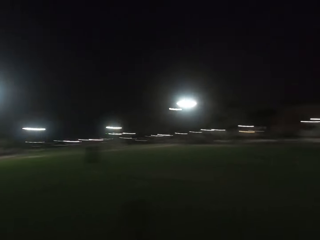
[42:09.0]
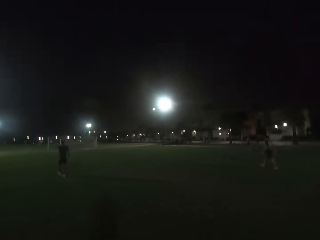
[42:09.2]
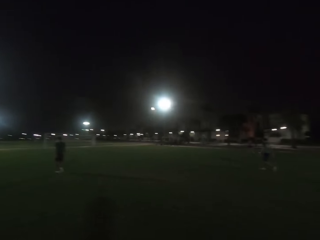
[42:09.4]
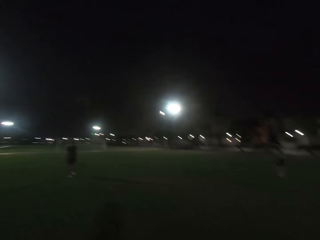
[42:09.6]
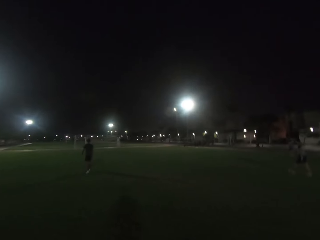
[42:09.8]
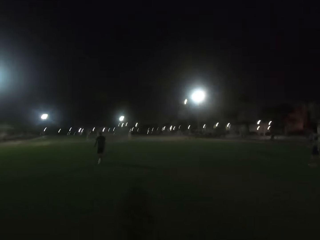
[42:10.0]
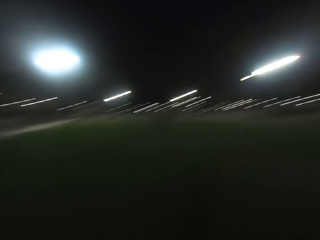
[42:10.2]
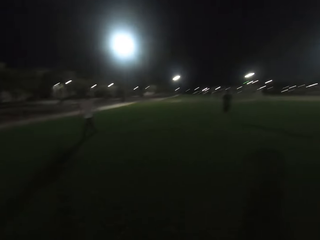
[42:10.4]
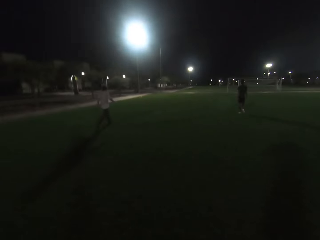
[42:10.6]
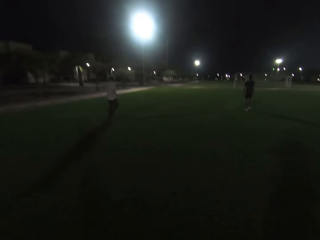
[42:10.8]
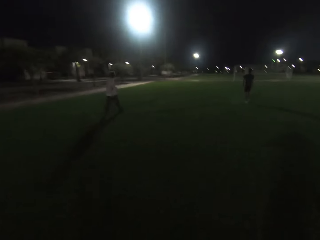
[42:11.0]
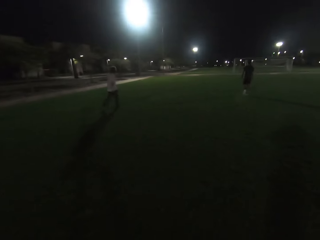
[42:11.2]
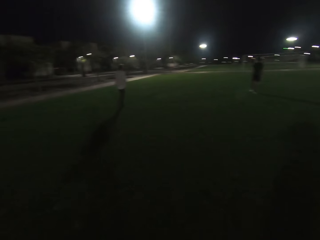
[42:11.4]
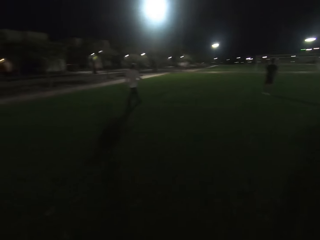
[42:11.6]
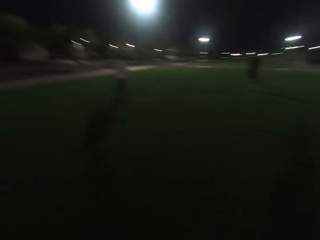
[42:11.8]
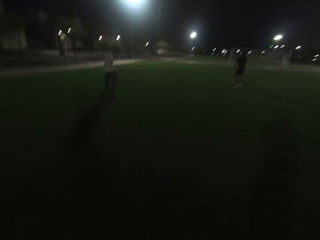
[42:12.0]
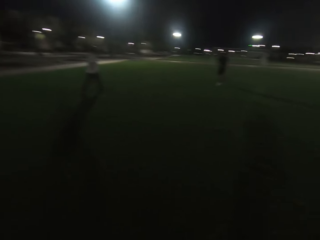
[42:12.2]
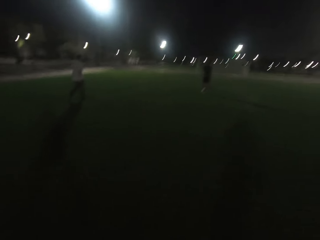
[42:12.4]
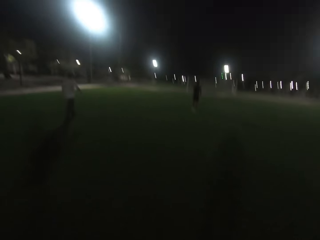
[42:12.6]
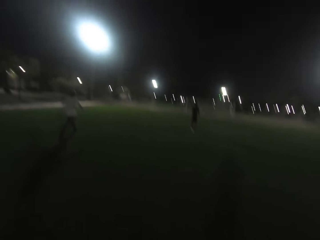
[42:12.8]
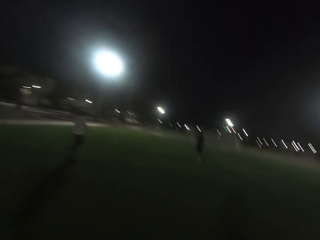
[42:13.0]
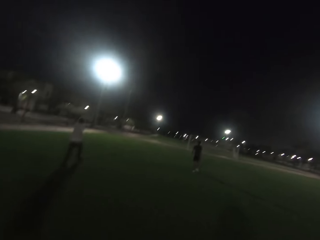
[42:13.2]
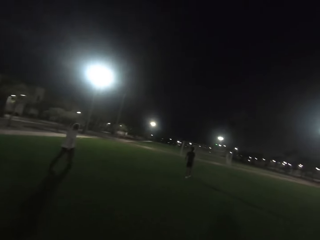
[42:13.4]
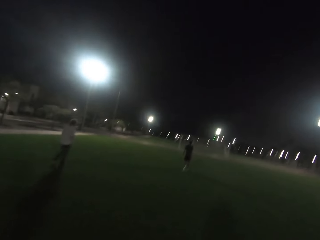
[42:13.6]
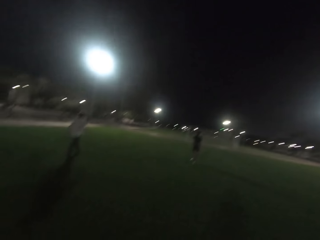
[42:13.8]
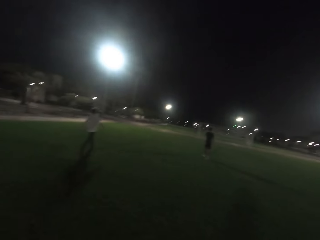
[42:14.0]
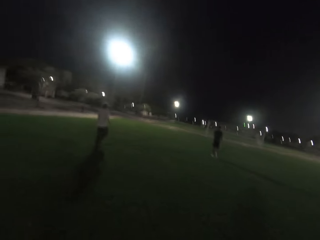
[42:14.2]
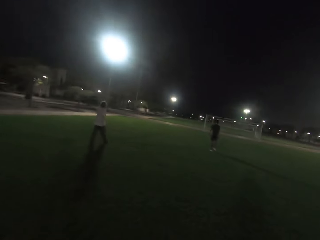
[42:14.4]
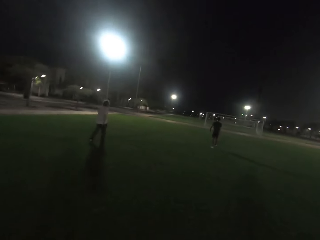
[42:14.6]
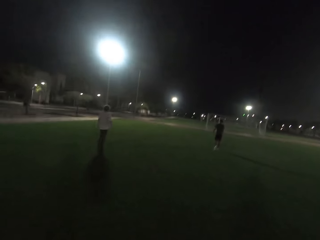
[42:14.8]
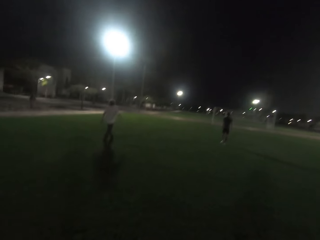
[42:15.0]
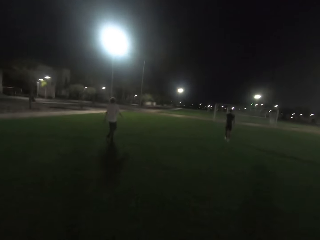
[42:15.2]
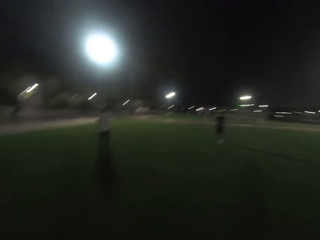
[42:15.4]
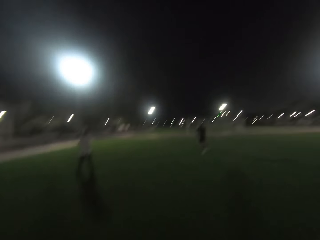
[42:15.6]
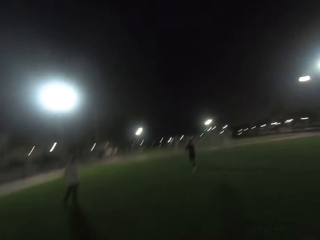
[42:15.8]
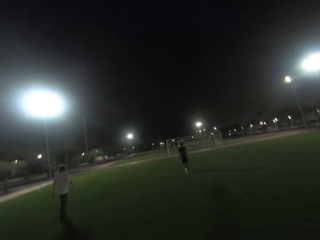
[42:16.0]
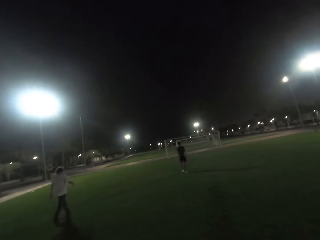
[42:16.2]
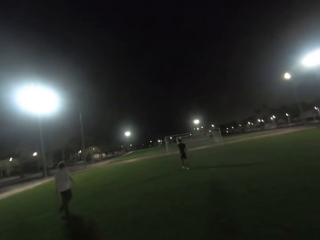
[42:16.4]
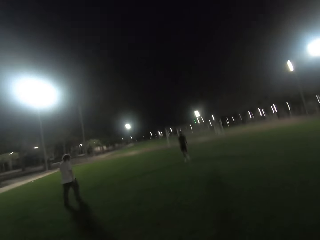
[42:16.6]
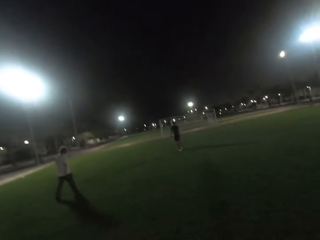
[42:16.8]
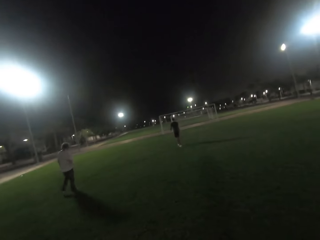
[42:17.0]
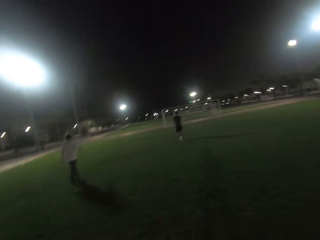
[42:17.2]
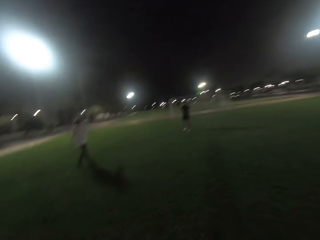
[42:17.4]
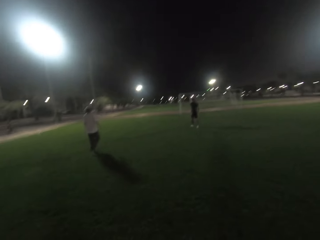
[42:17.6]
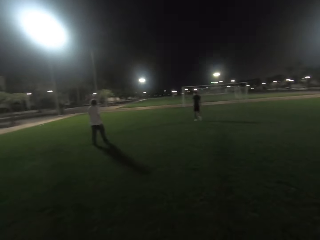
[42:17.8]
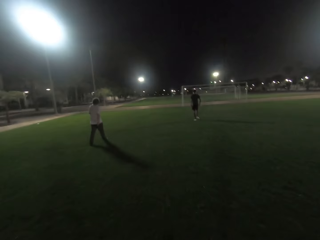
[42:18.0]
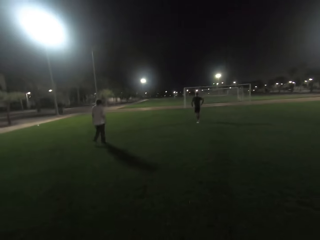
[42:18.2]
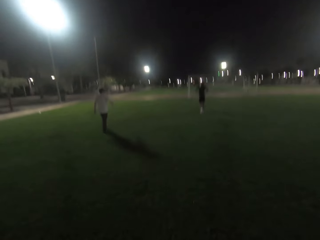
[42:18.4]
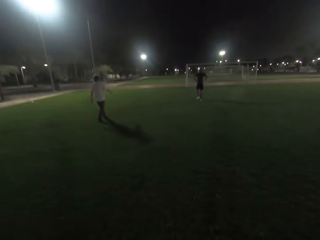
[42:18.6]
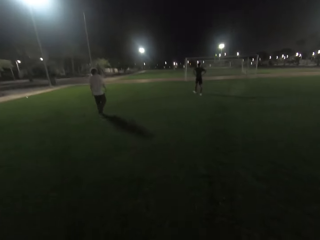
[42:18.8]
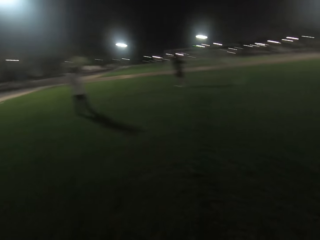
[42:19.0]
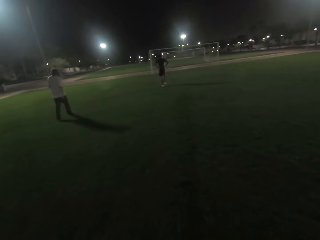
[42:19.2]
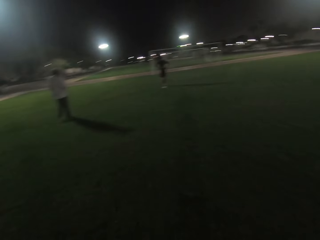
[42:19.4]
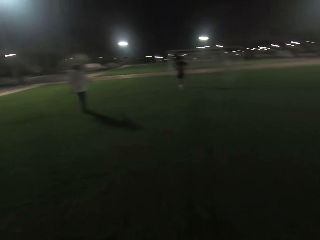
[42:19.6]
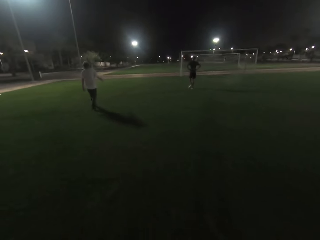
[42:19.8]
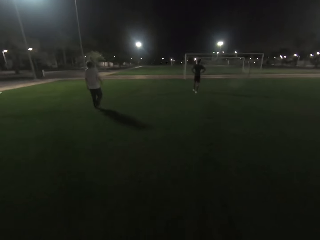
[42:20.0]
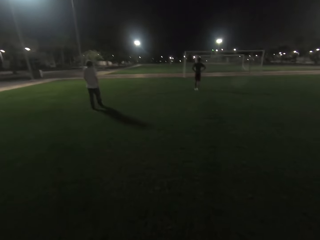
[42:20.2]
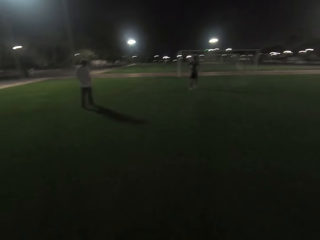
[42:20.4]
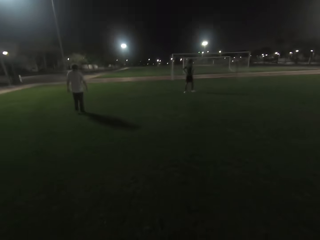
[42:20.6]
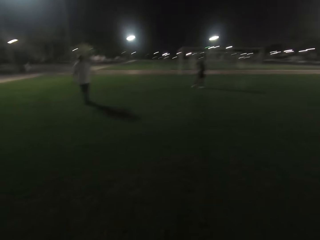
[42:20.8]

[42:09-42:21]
The camera wearer turns around. A man walks. The camera wearer walks on the field. Two other men walk on the field.

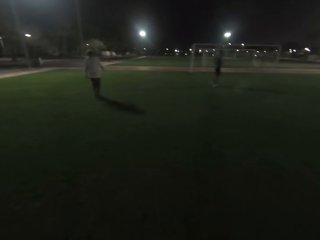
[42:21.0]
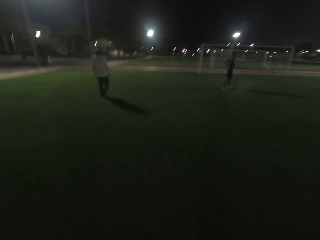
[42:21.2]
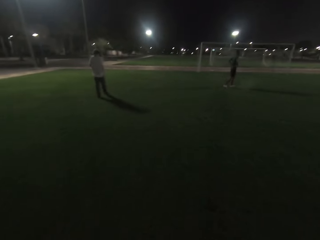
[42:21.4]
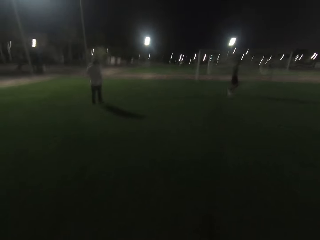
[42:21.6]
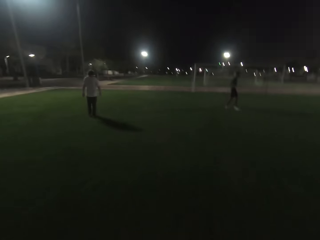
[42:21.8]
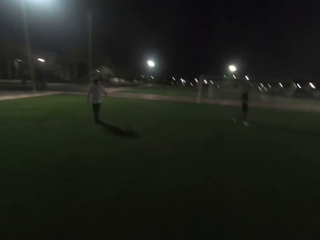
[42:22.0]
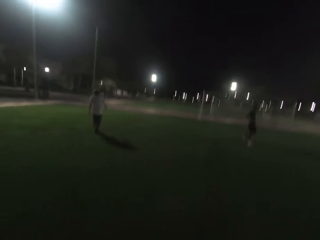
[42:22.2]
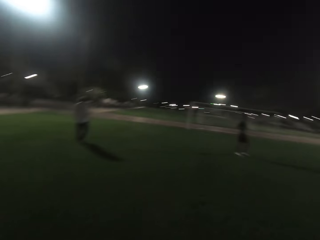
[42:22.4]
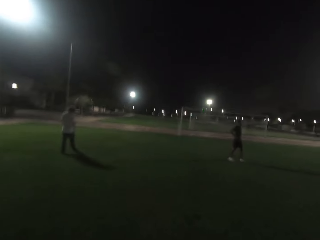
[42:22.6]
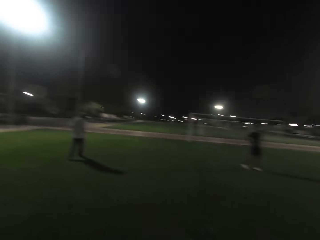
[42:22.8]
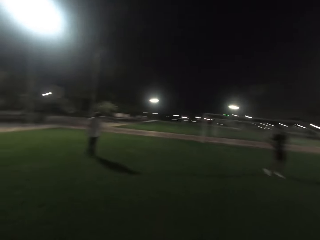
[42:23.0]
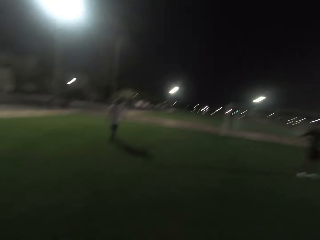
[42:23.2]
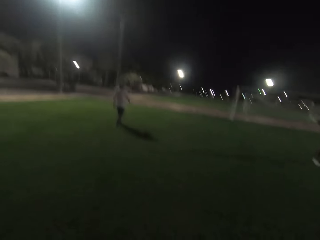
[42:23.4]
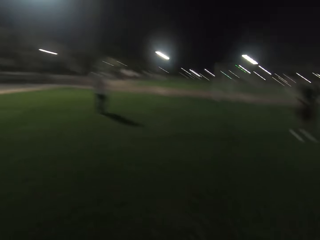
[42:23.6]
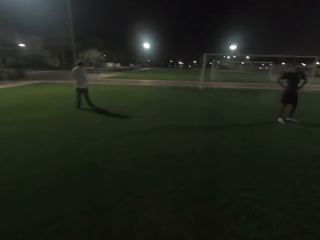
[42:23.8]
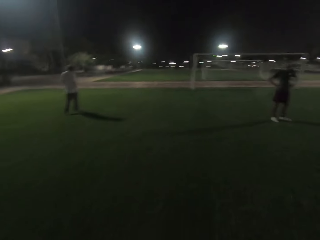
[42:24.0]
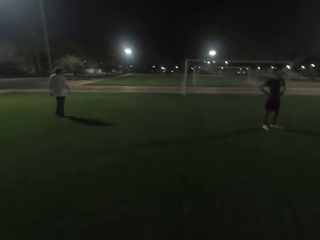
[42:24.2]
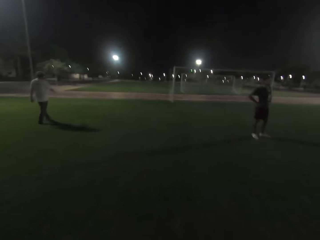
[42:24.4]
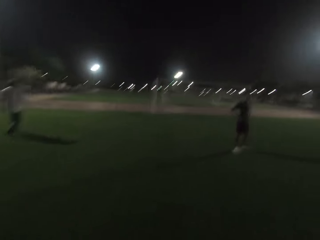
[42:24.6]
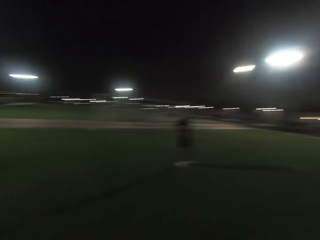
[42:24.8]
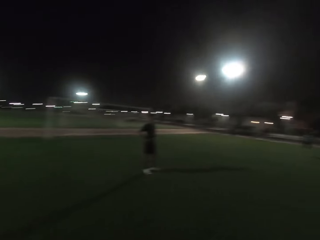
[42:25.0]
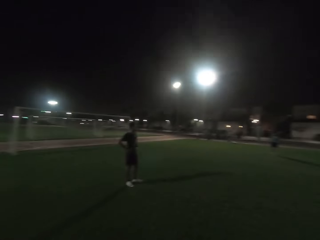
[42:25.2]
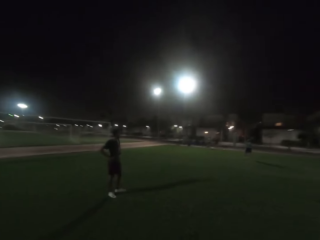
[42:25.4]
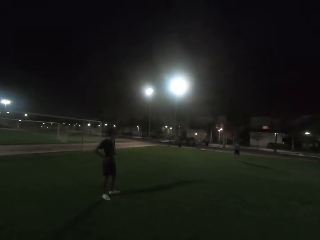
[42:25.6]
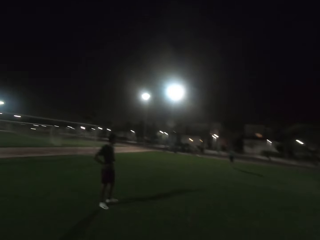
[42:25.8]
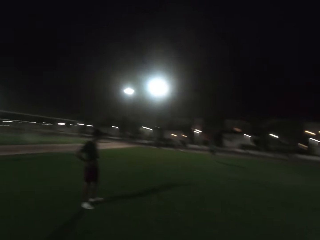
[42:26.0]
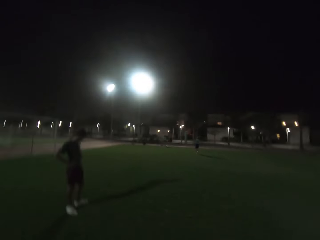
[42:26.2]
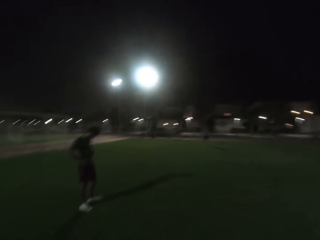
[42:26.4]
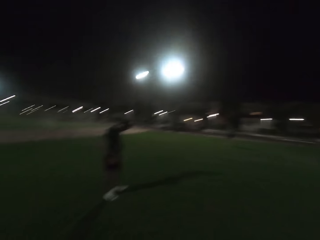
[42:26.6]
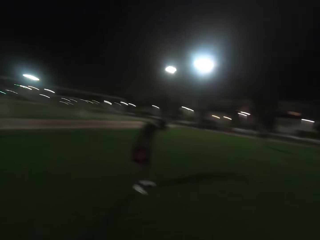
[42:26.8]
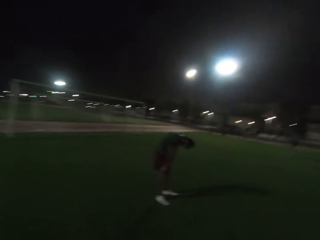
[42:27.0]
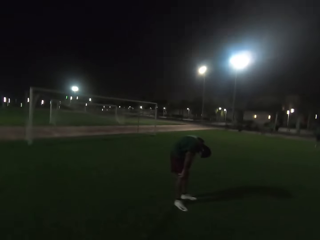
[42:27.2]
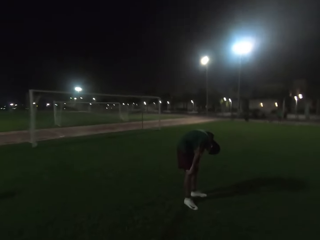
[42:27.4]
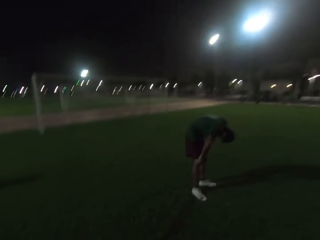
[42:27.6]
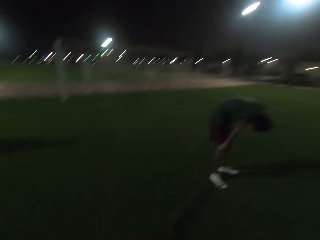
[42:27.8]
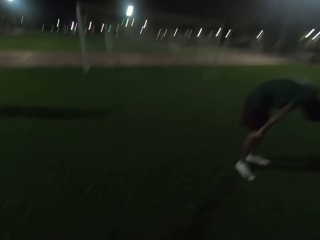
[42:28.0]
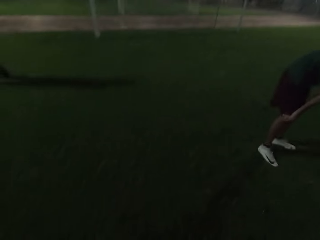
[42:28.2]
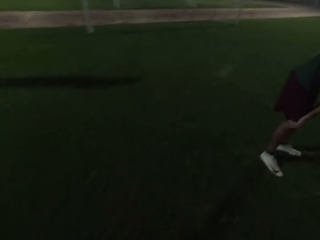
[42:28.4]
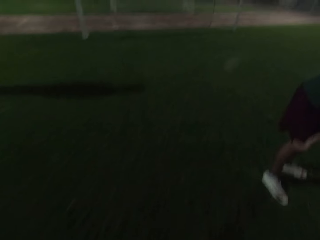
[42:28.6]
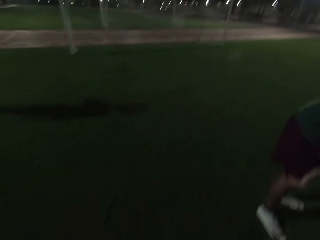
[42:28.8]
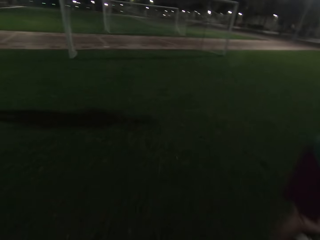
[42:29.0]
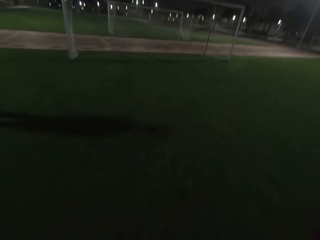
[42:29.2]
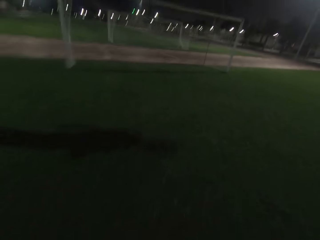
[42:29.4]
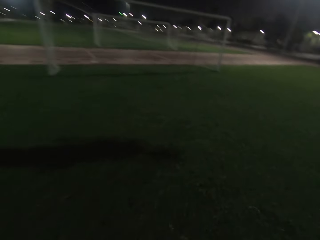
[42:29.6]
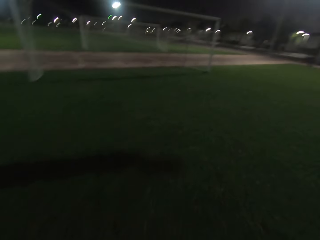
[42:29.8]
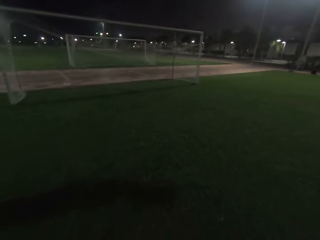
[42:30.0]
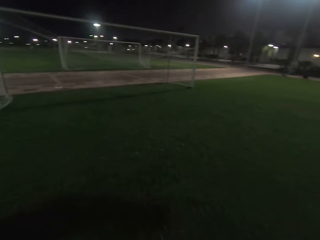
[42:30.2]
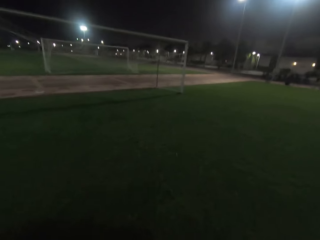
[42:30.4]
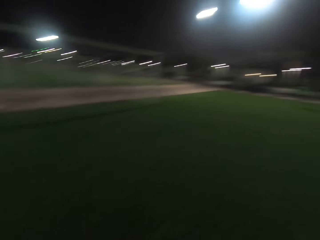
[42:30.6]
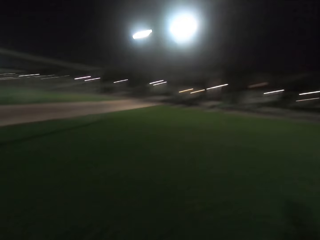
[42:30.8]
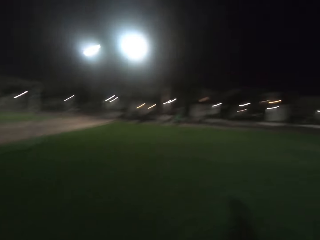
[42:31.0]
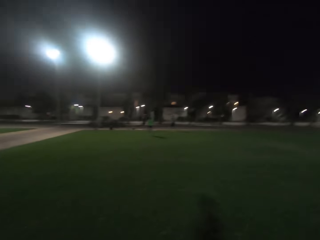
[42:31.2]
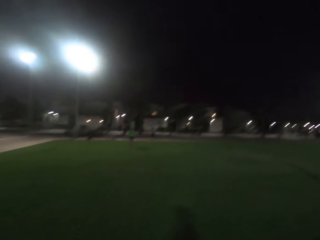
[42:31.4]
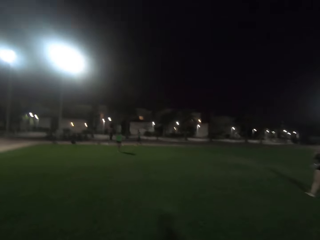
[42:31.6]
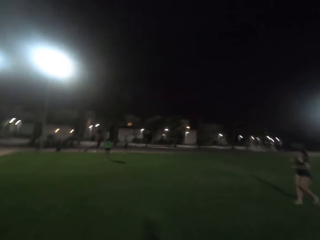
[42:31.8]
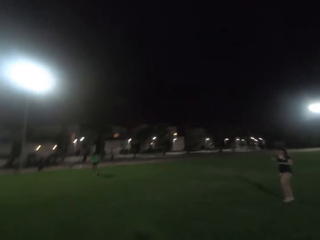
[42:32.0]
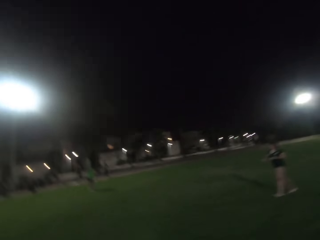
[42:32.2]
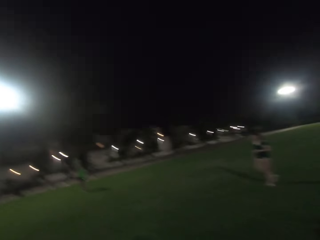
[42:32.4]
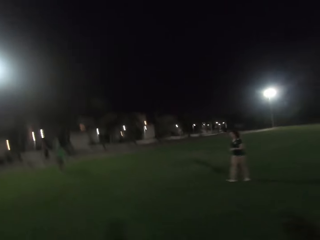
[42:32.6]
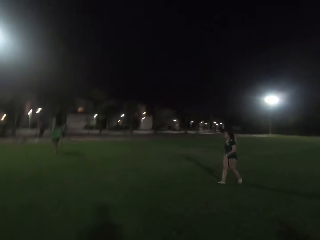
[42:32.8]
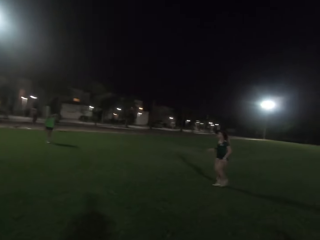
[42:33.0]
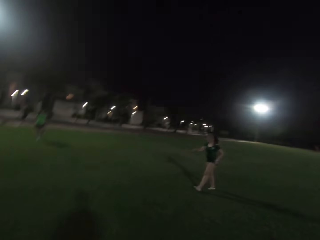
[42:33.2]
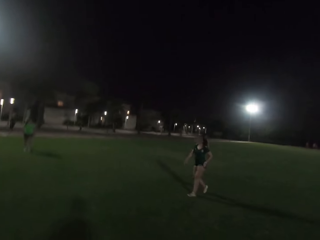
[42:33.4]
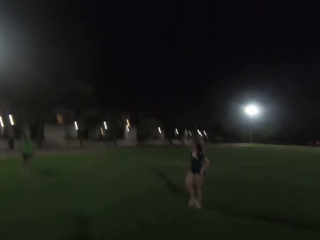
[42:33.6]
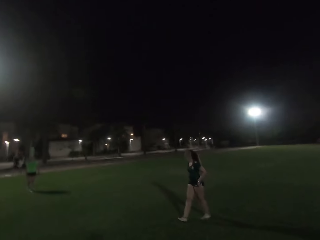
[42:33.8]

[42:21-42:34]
A man stands on the field. The camera wearer walks towards the man. Another man walks. The first man bends. The camera wearer walks towards the goalpost. They turn around, look around, and walk towards a woman. Another woman walks.
